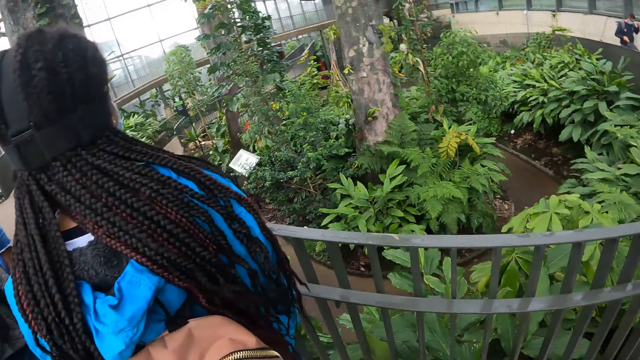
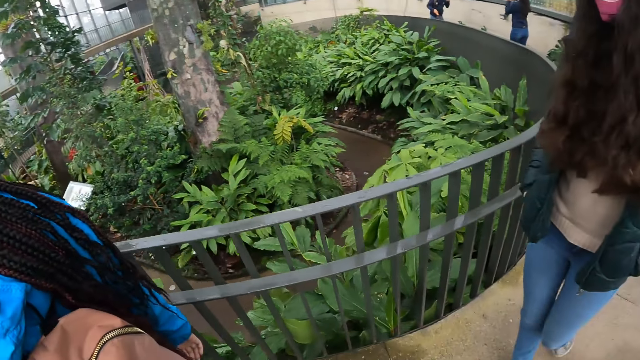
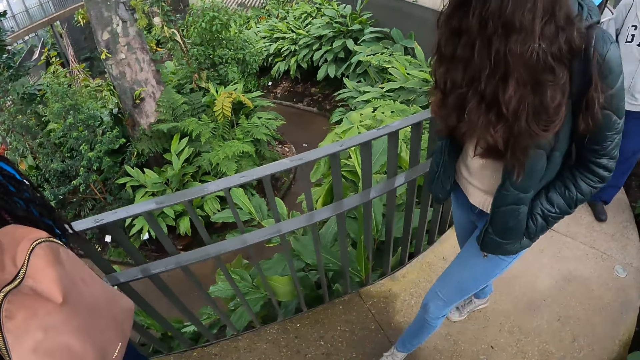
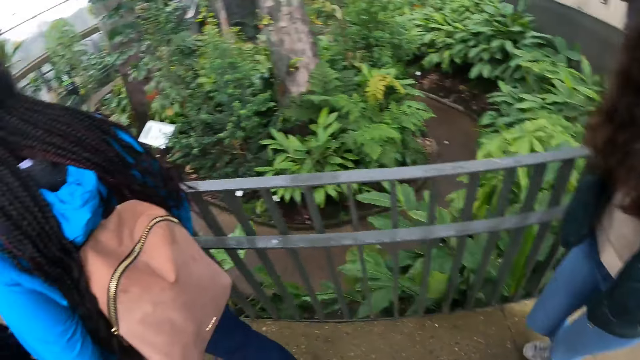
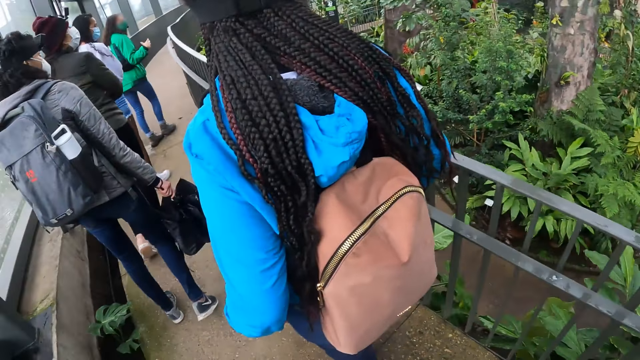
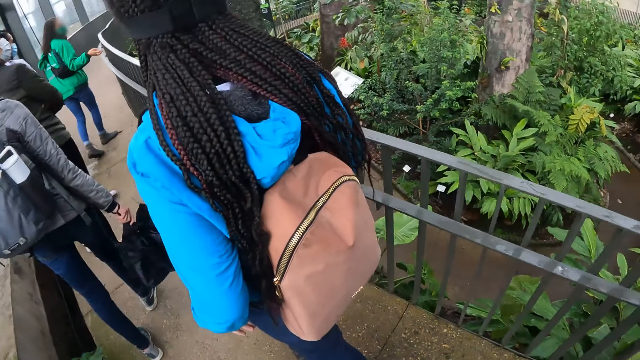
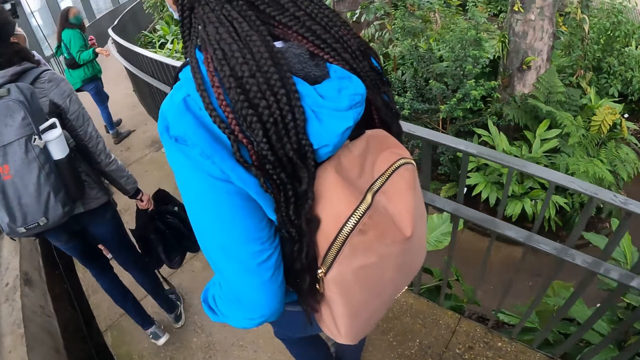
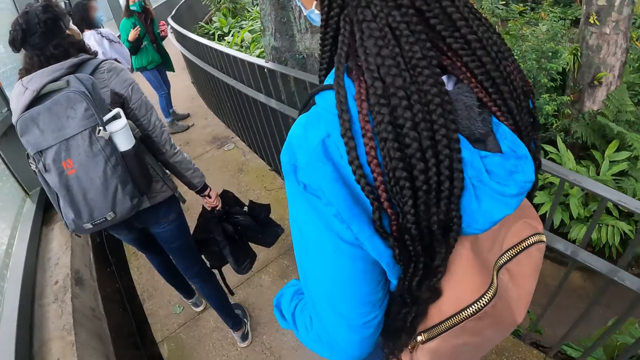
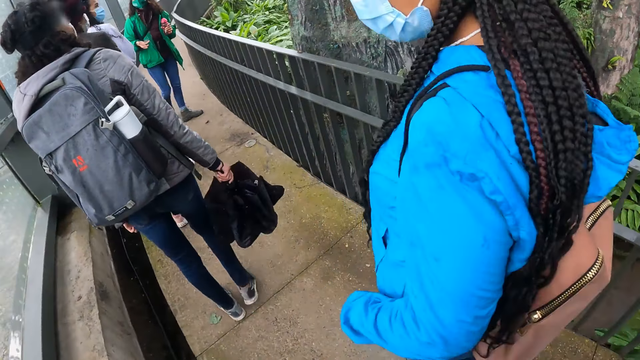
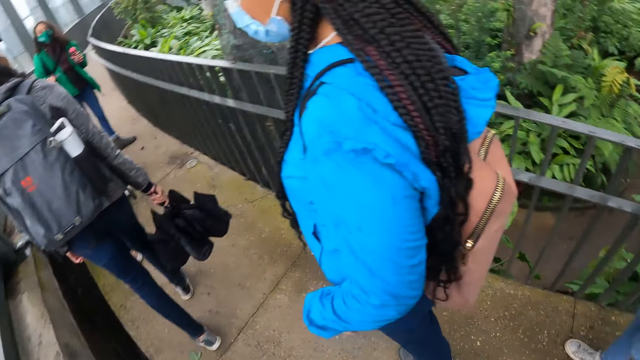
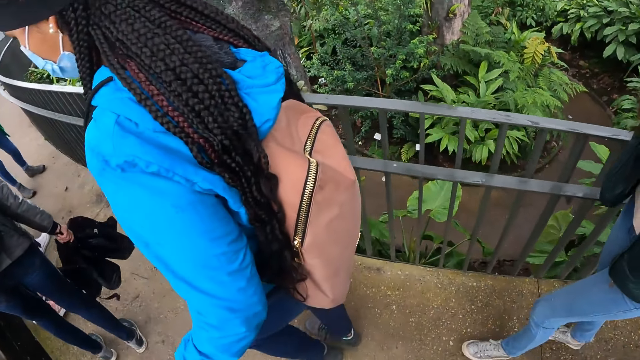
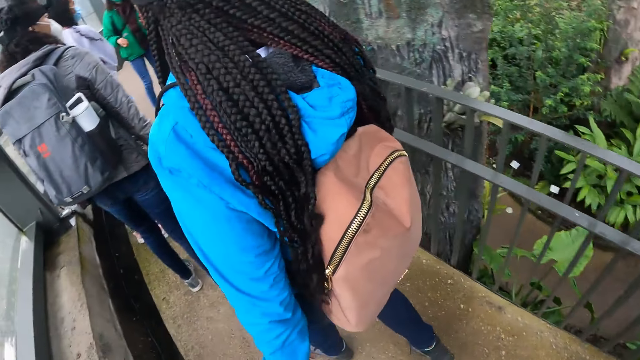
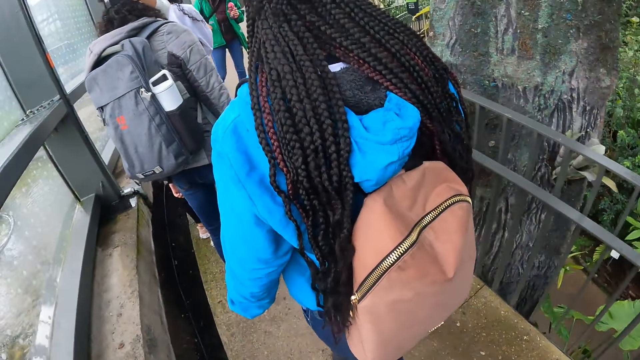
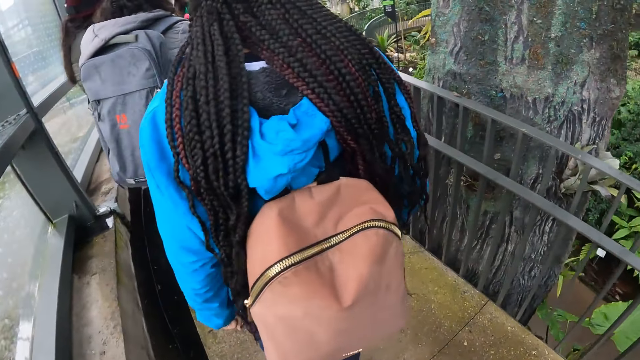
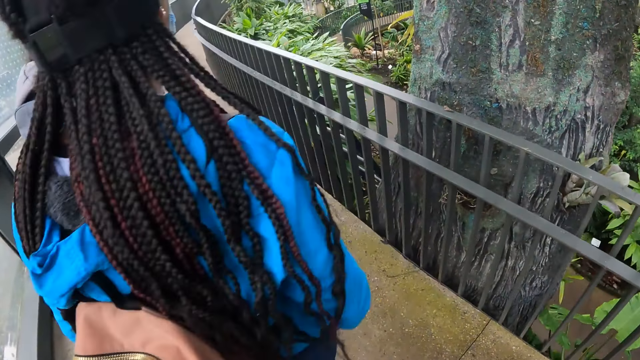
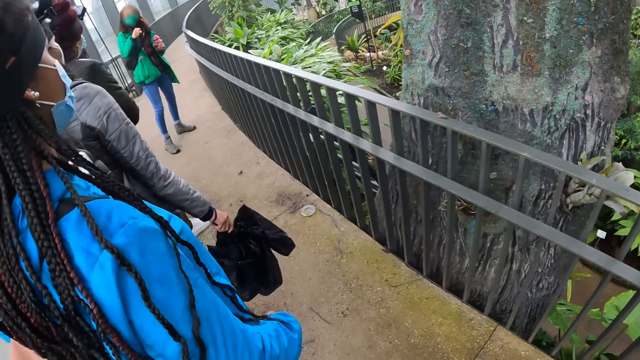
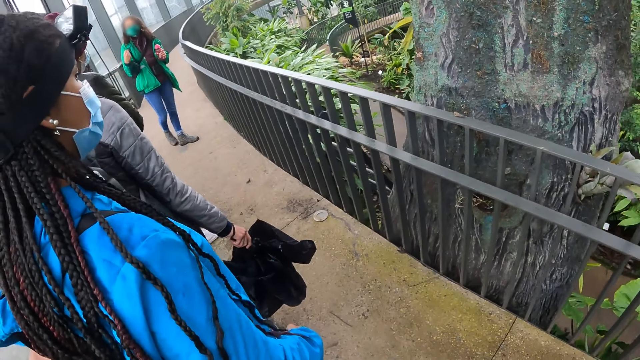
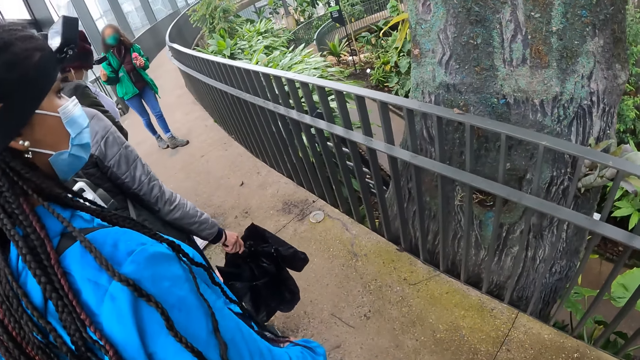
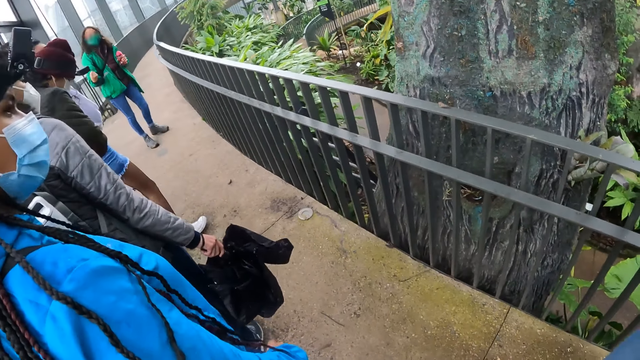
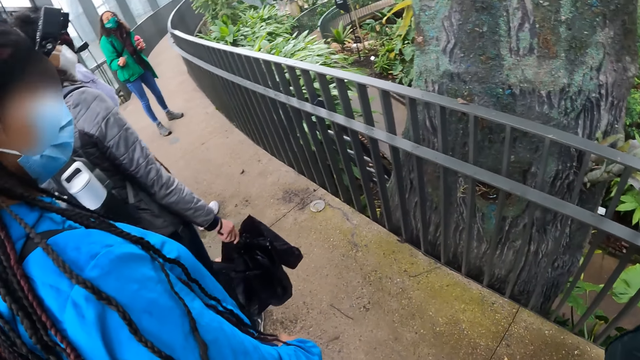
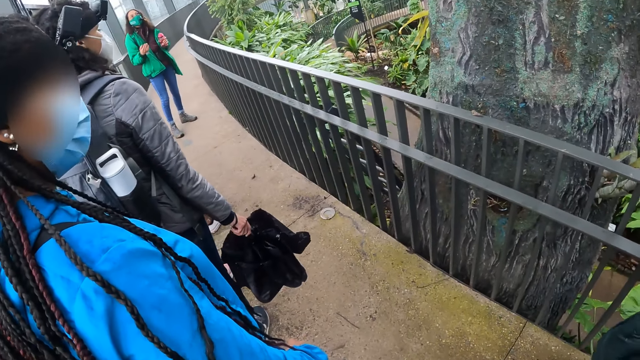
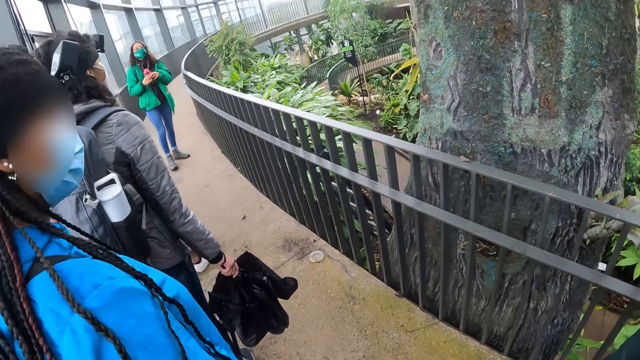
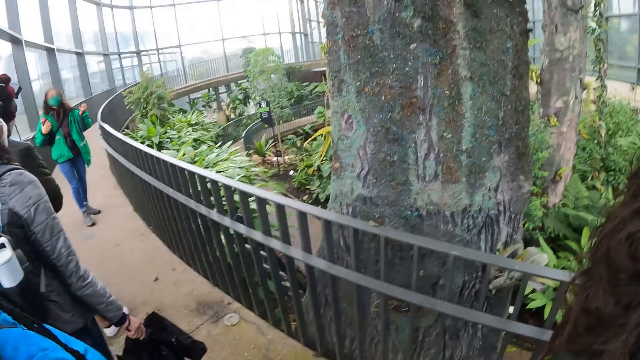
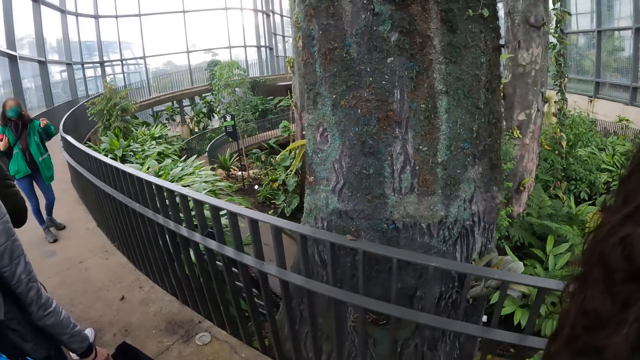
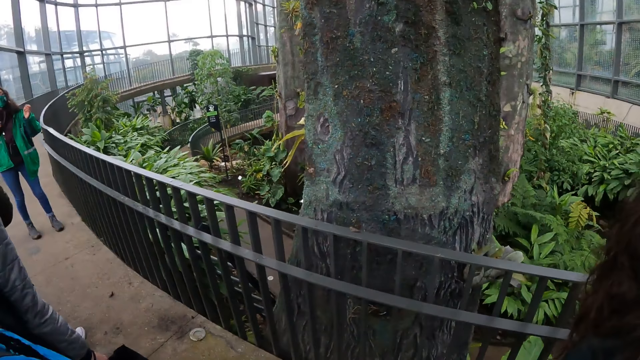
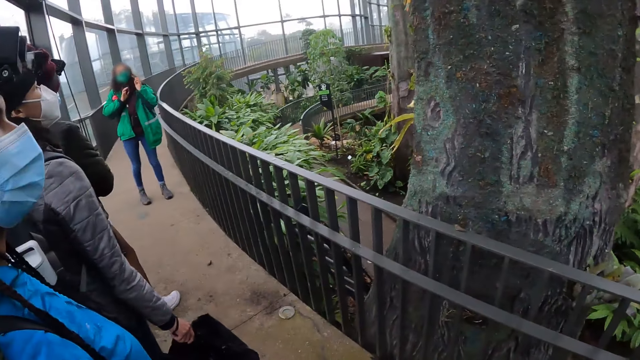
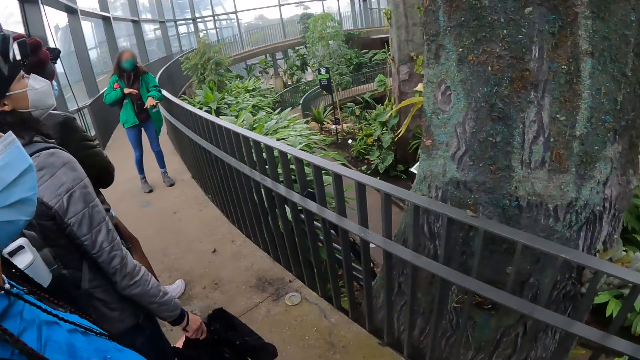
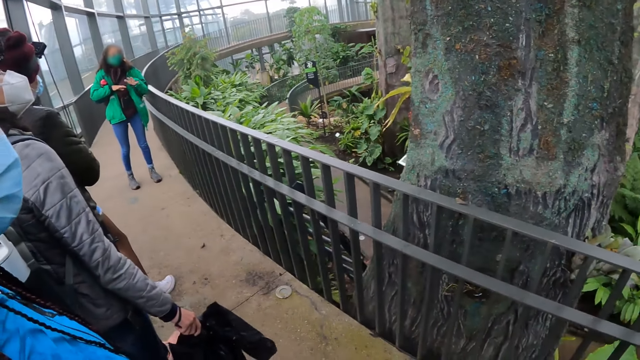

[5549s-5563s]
A woman addresses the camera wearer and a group of people. The woman addresses the camera wearer and the group of people again. The camera wearer looks at the tree.

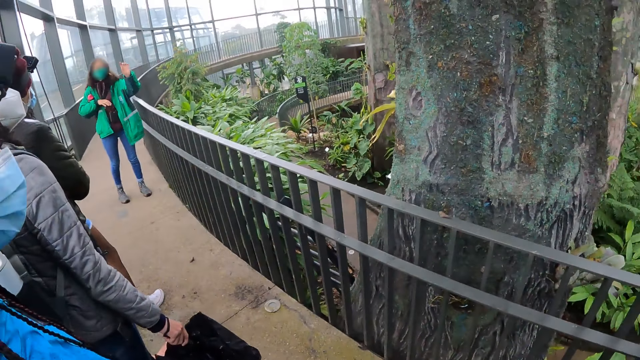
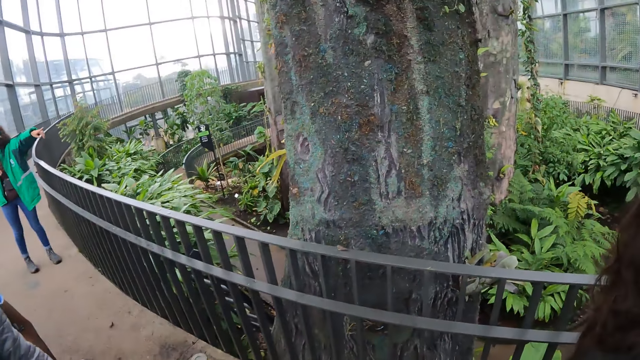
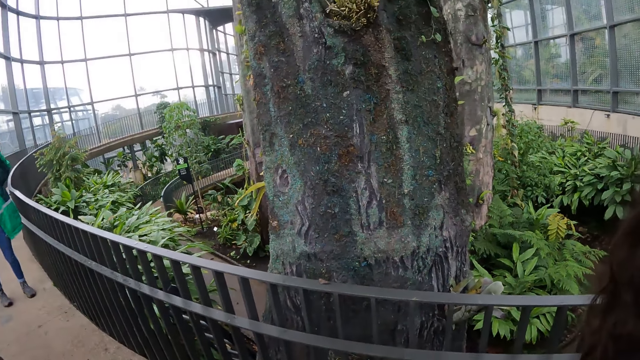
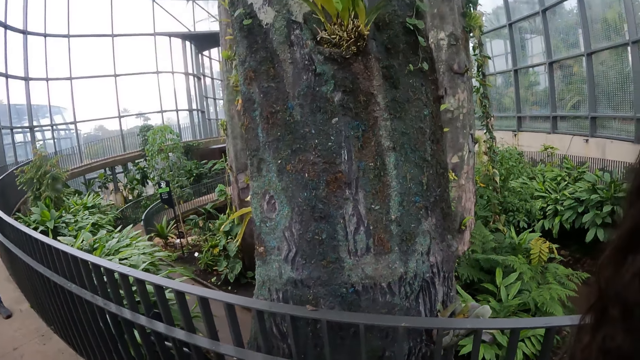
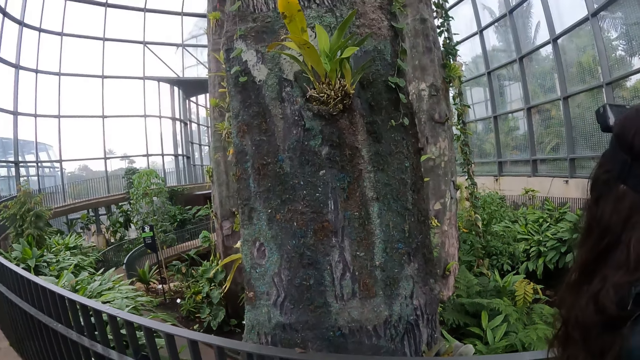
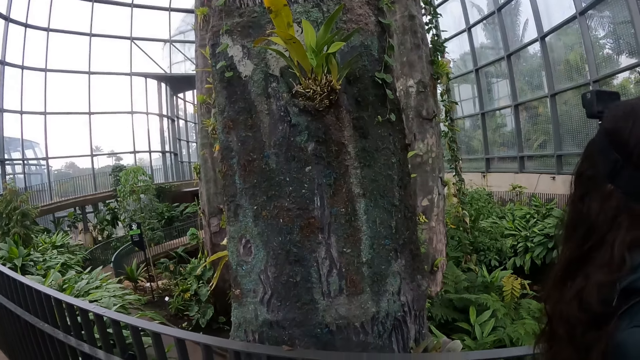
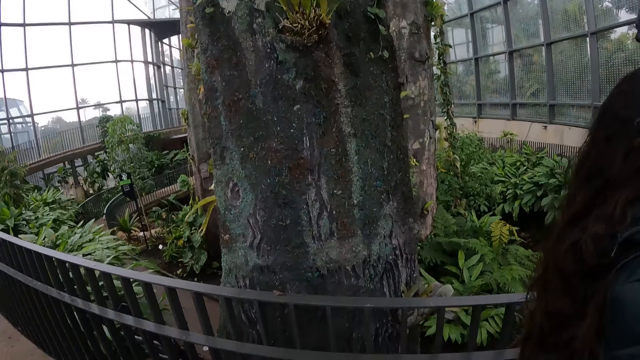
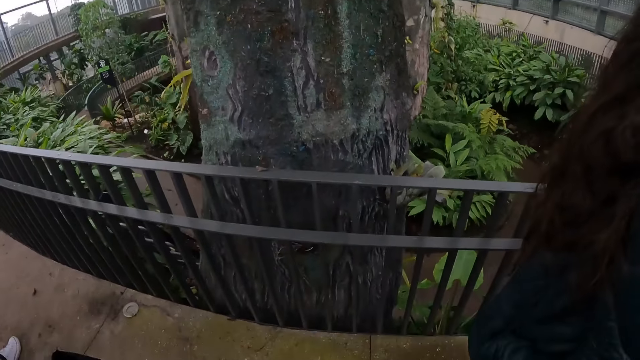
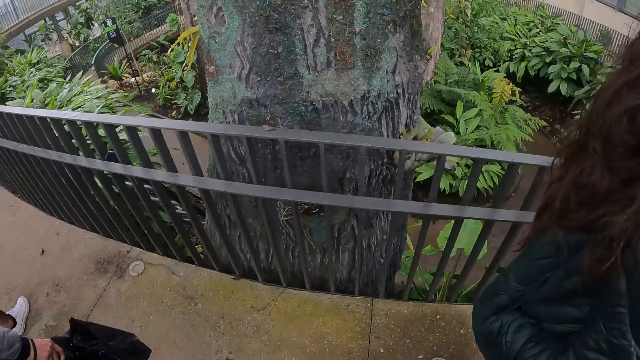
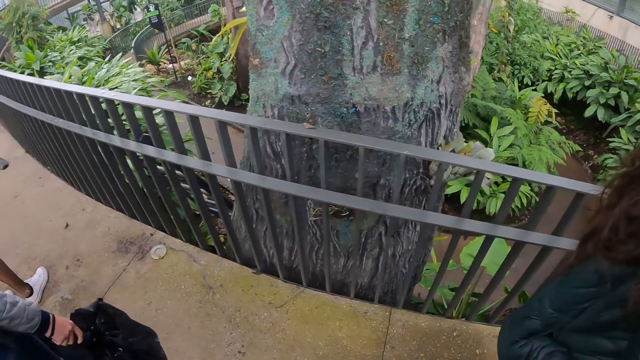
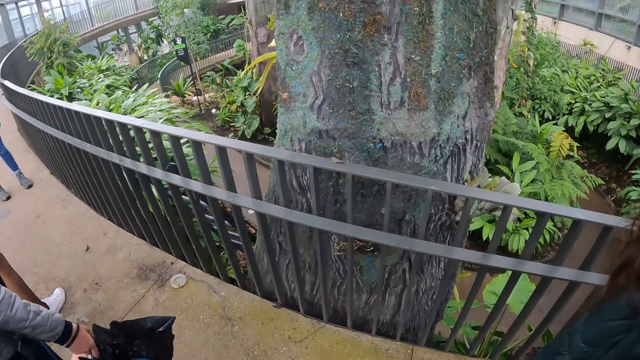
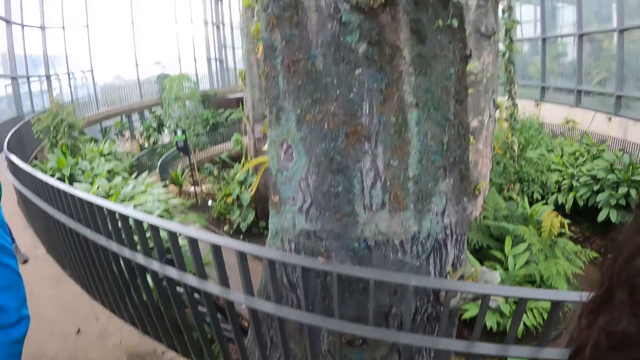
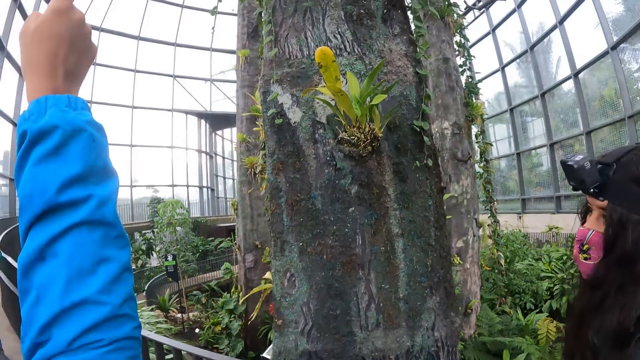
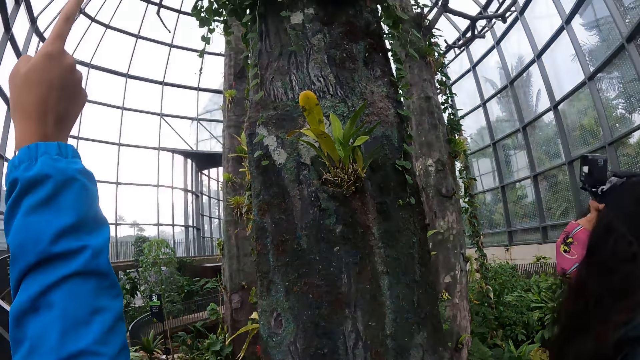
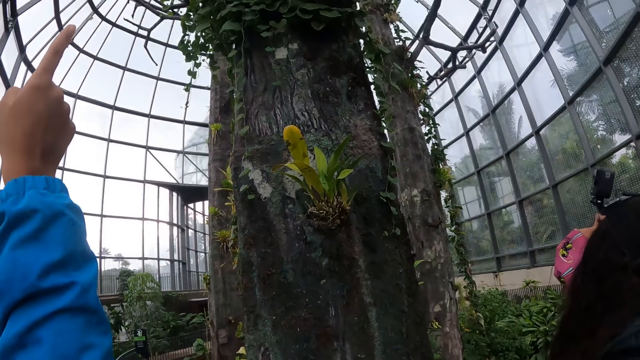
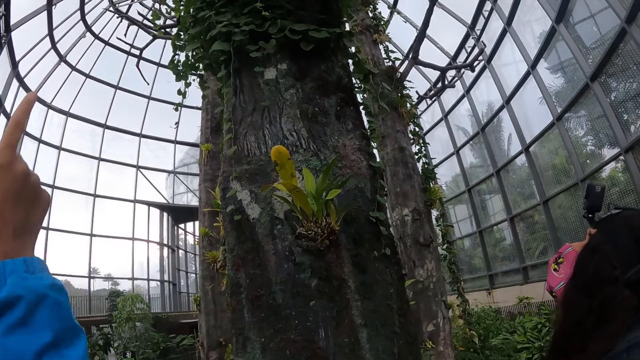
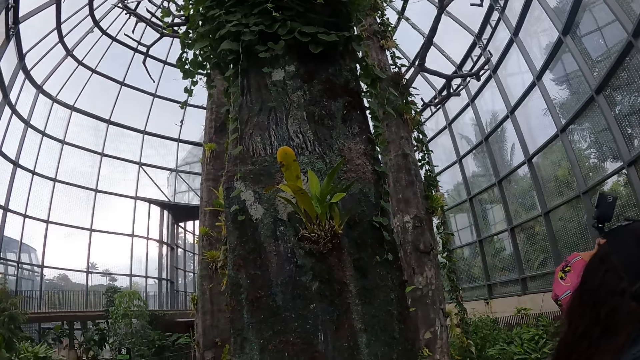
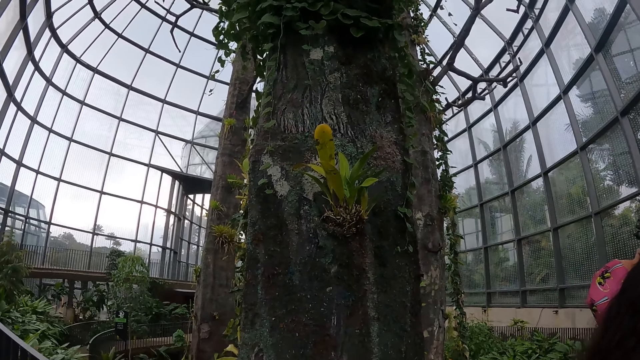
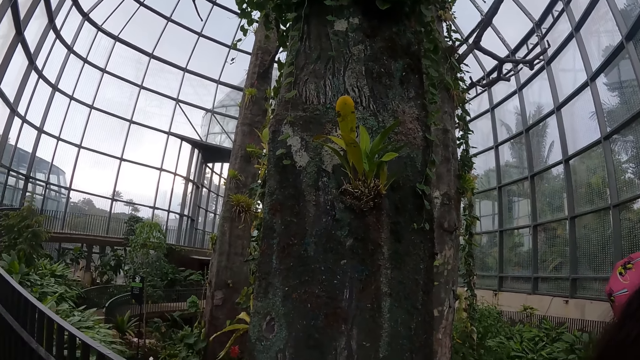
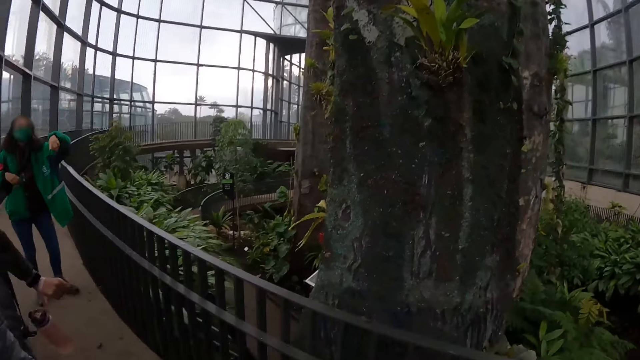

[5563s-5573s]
The woman points her right hand towards the sky. The woman lowers her right hand.
